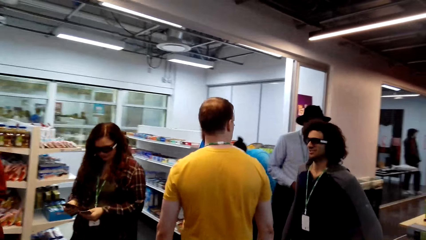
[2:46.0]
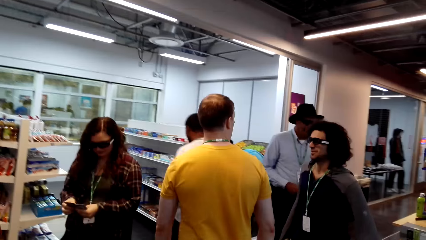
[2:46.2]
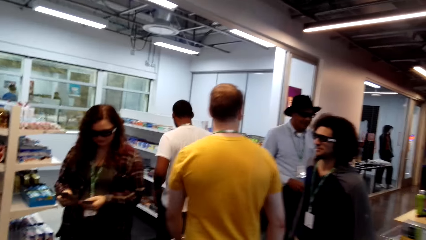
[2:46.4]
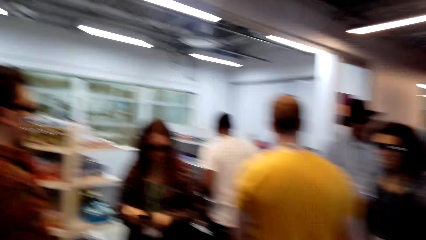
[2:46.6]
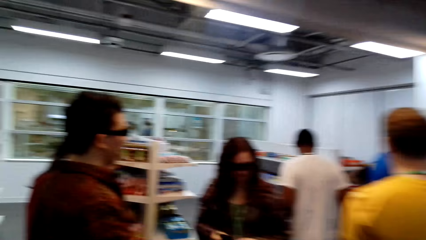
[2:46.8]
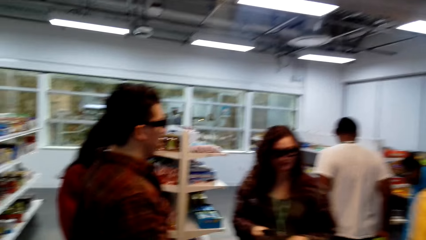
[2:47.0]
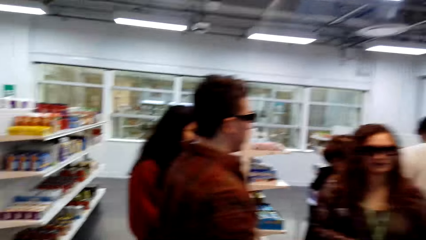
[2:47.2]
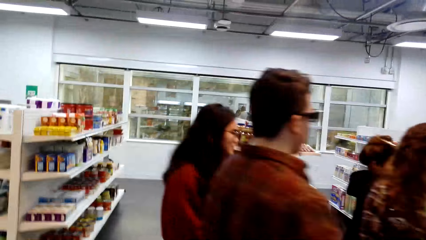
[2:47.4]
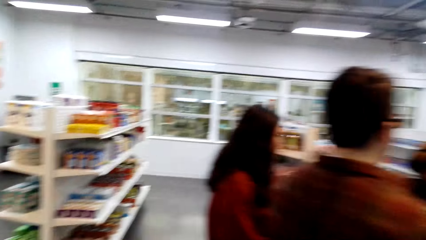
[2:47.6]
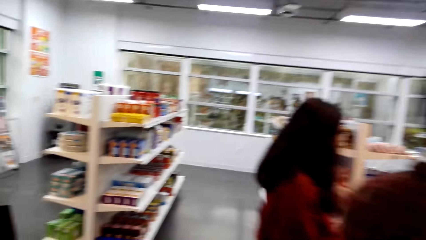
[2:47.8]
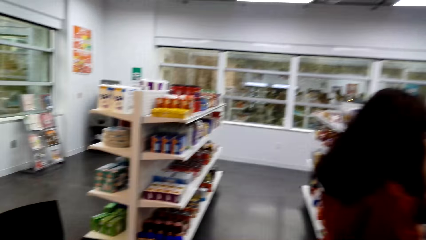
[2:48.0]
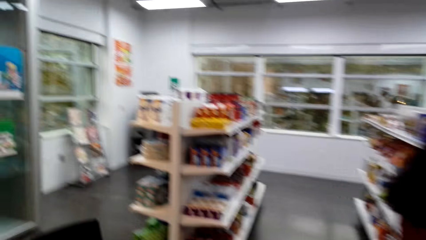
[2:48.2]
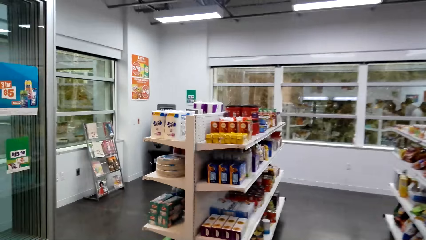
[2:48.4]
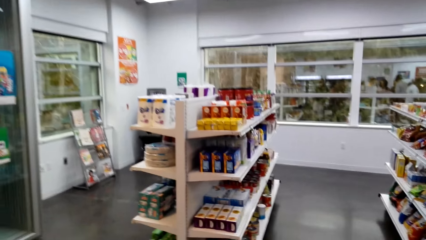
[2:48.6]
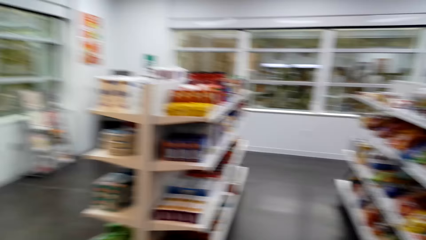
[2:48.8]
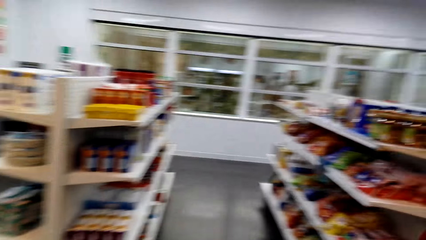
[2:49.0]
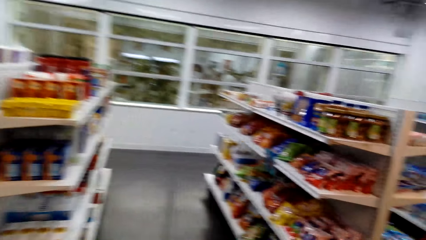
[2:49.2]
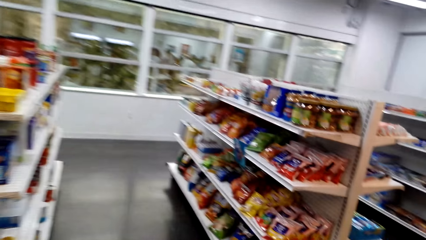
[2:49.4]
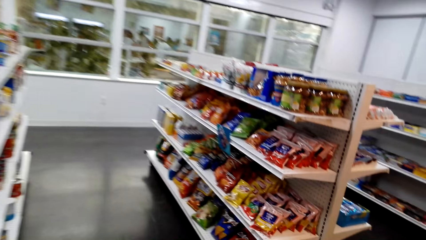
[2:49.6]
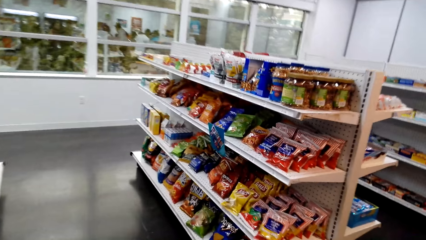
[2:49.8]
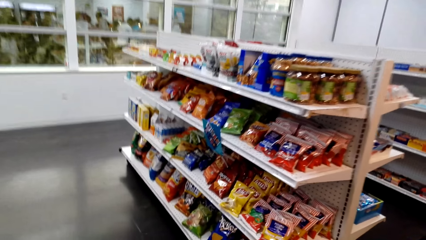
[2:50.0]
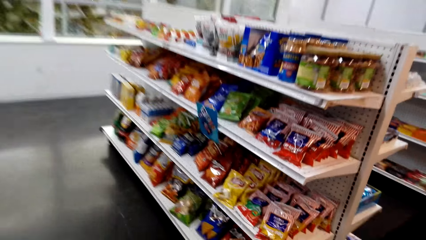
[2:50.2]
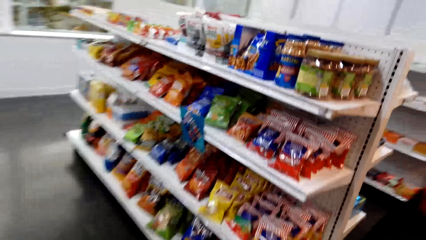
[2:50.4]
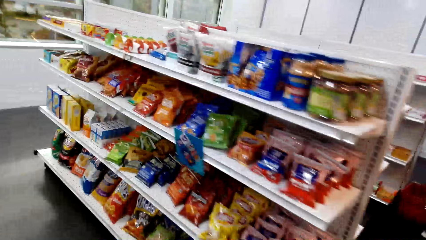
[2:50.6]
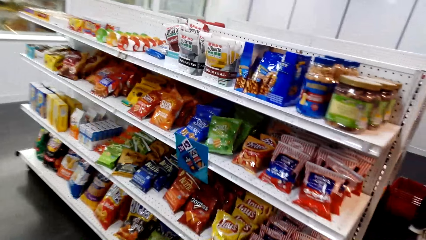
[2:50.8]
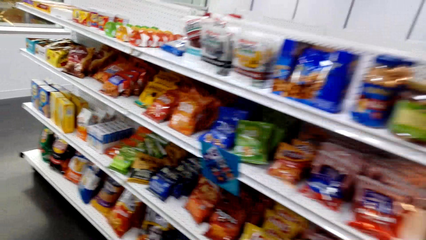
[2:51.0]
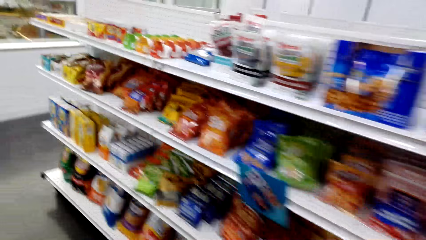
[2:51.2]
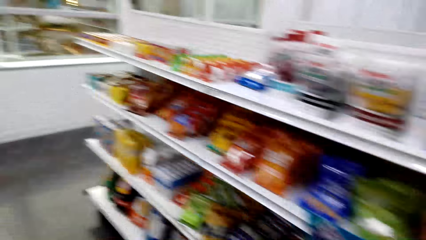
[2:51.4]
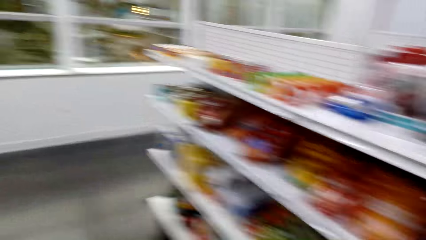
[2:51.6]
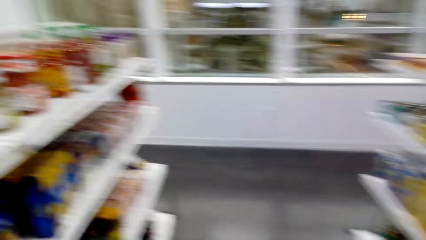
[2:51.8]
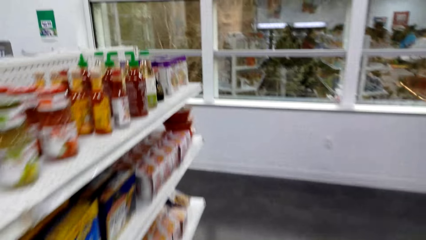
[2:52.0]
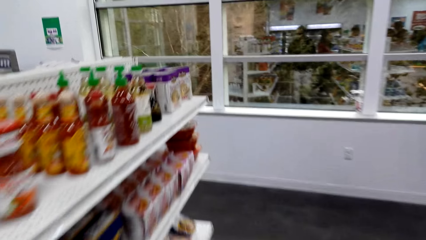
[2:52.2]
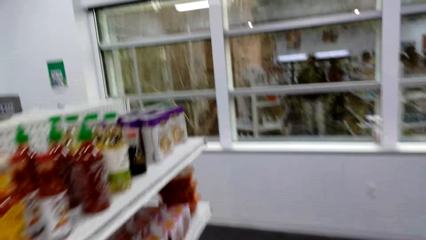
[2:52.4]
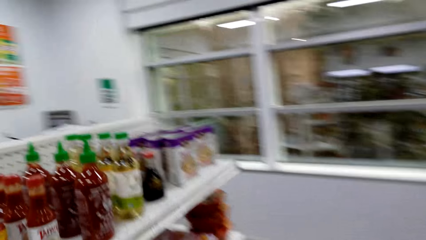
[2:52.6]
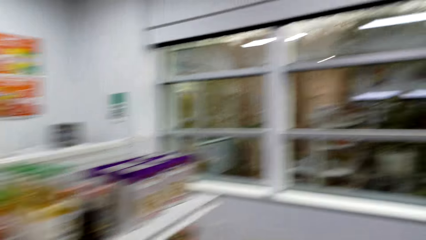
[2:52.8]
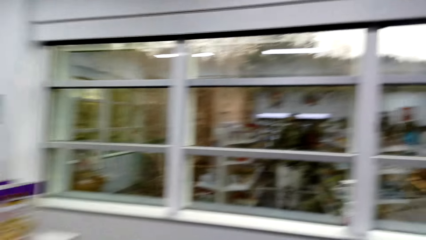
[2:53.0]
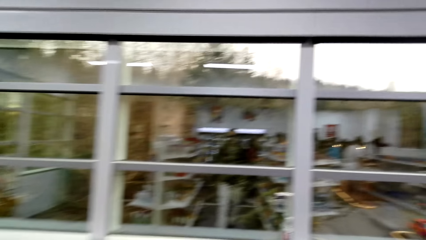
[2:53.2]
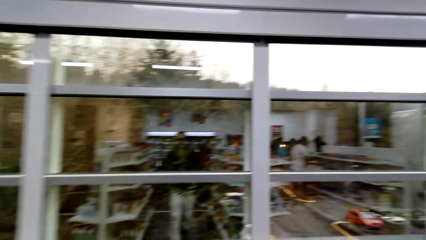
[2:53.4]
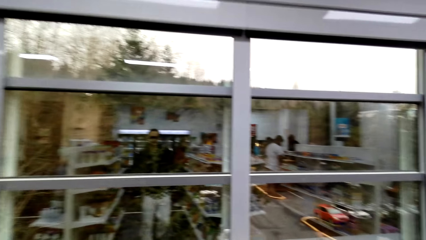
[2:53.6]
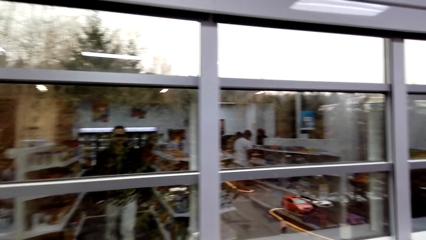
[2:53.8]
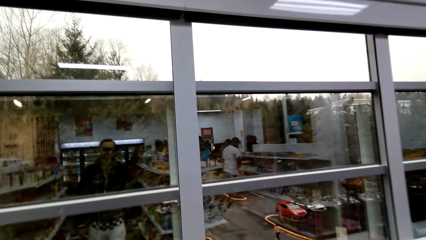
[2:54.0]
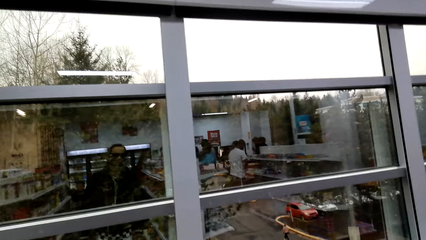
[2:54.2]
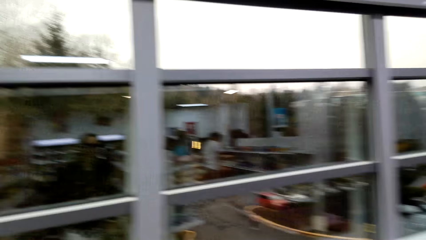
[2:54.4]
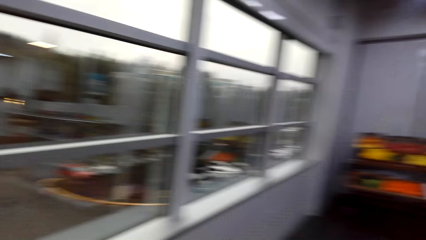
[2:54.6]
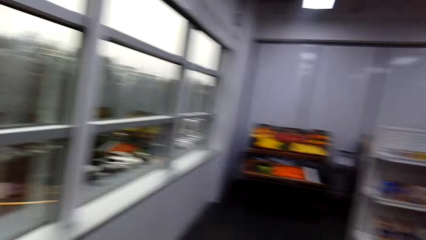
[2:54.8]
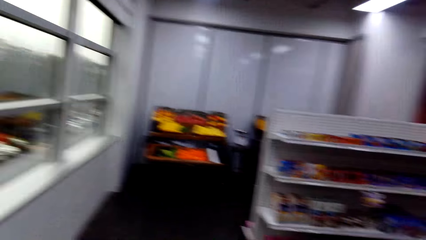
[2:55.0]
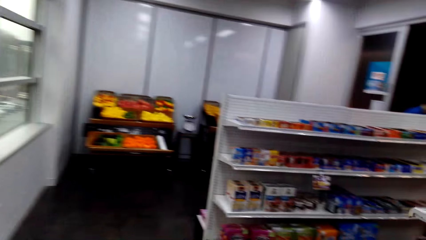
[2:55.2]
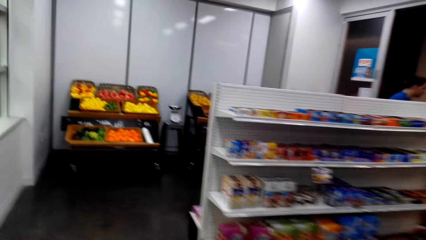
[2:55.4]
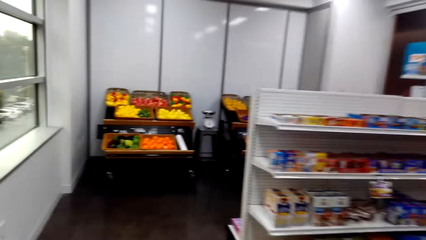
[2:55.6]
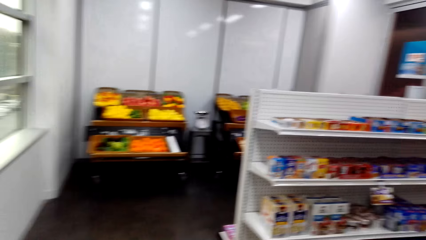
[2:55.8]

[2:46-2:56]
The camera wearer looks around. They walk around.

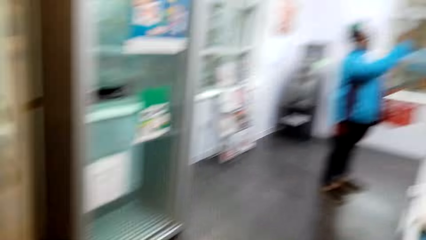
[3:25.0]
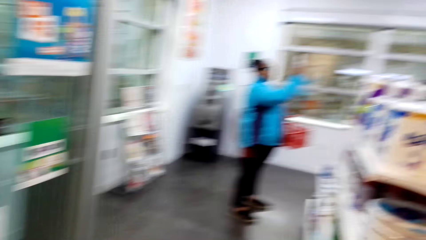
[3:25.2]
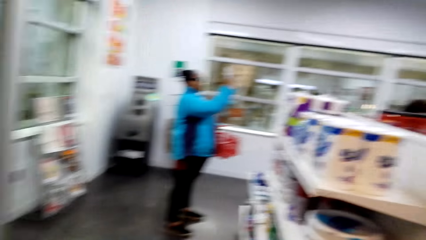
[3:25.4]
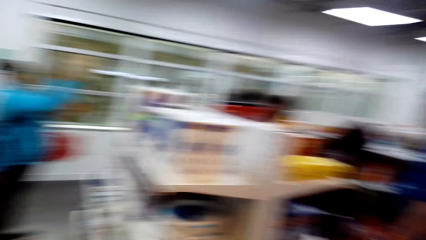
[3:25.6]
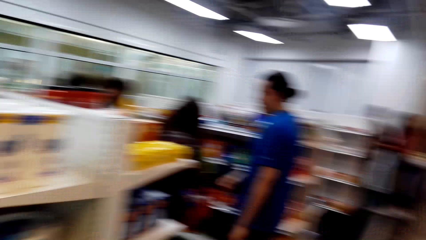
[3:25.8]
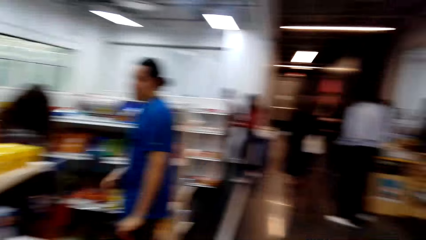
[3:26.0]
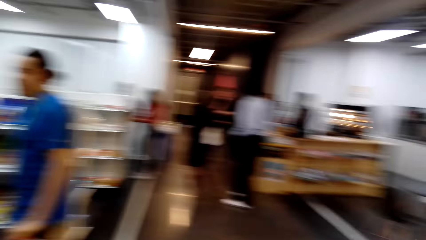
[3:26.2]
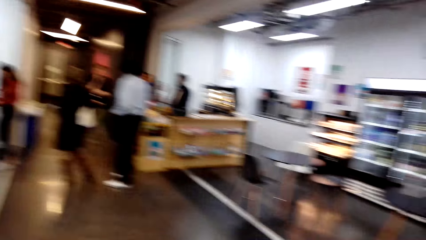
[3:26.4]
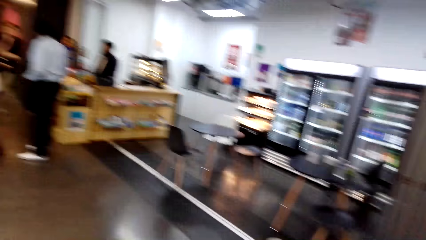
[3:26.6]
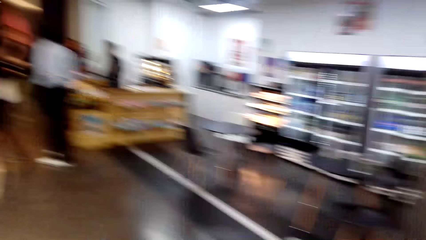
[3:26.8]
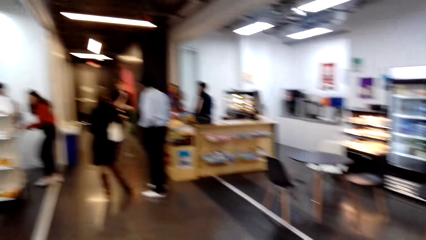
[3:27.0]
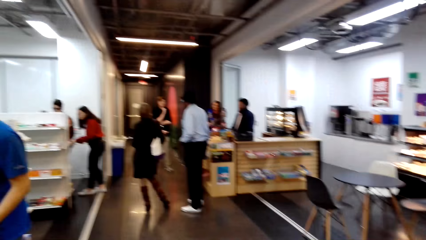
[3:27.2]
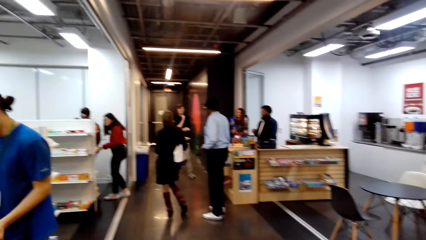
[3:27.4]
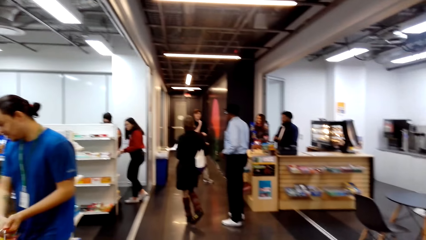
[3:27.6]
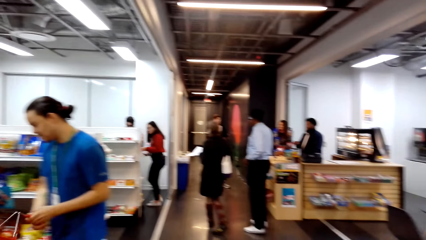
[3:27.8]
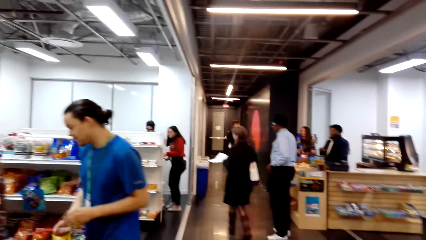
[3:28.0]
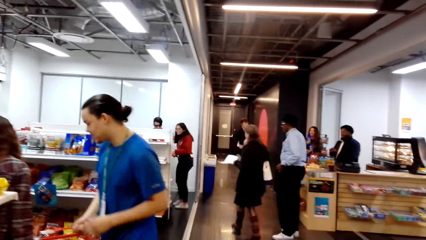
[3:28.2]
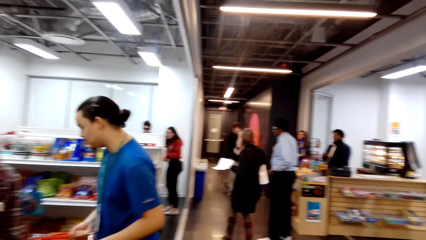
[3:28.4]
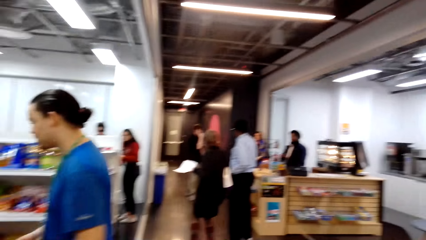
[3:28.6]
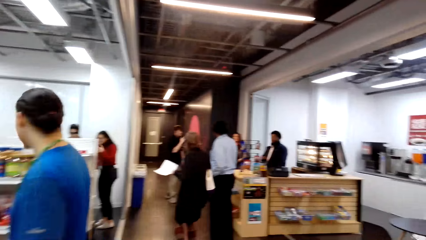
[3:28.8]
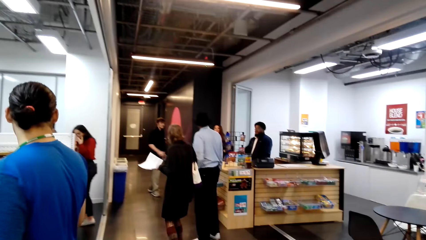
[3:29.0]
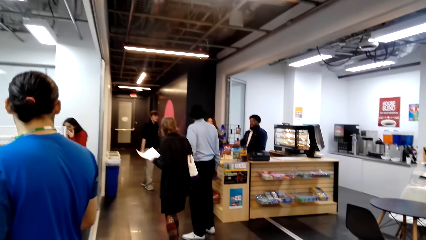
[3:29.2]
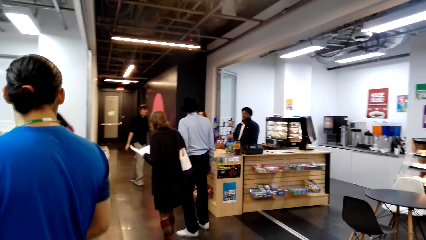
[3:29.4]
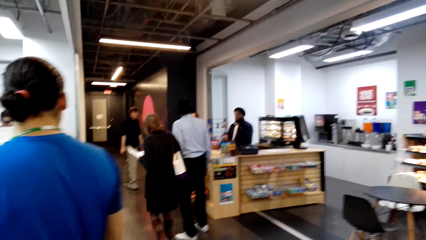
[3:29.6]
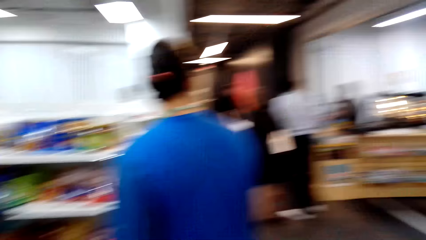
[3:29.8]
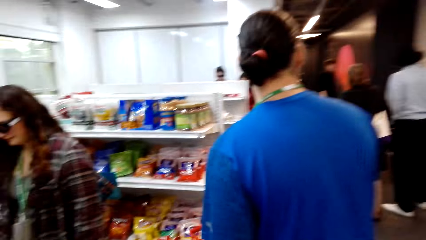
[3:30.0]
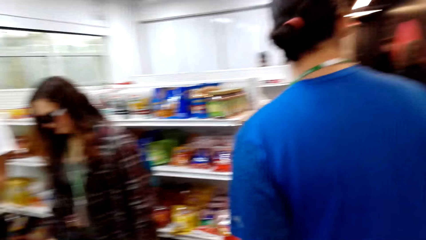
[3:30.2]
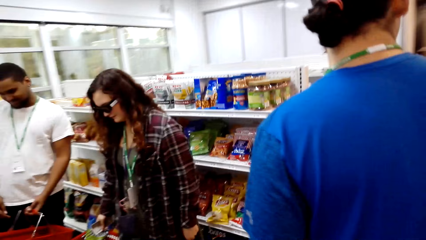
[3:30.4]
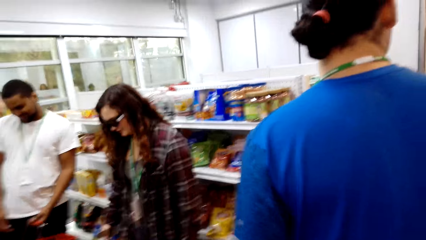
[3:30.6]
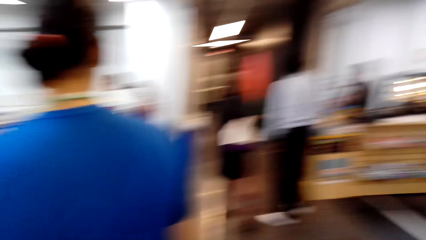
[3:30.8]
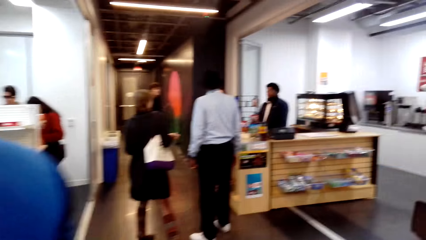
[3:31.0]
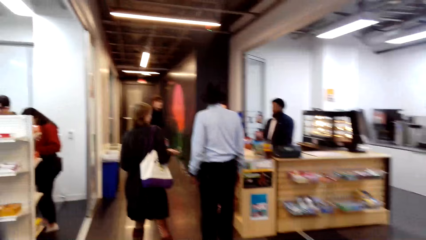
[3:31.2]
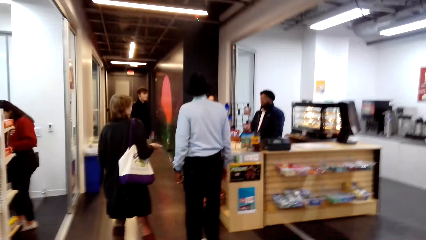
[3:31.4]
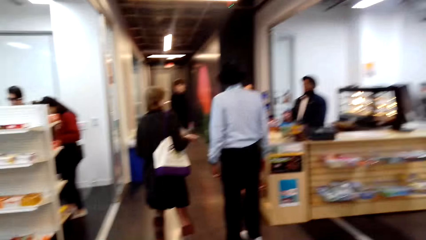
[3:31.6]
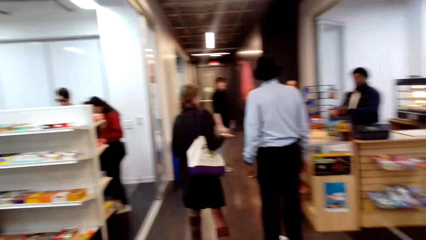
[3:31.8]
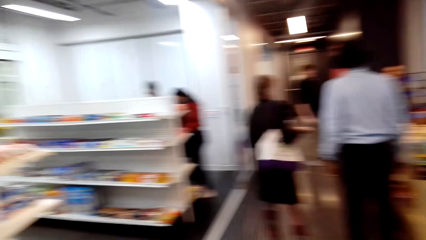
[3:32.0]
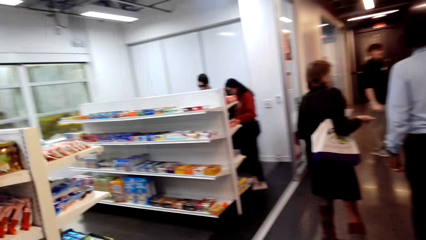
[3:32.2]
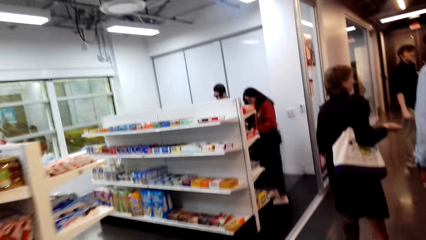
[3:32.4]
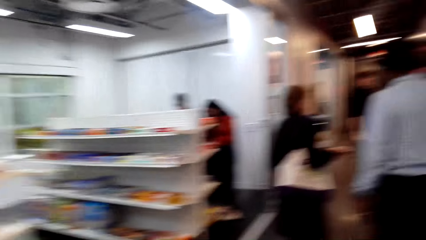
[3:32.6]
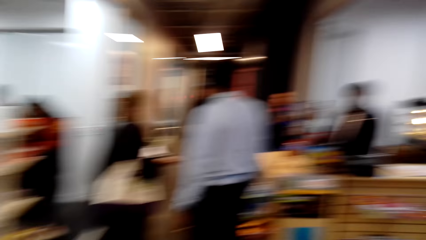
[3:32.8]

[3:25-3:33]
The camera wearer looks around.
